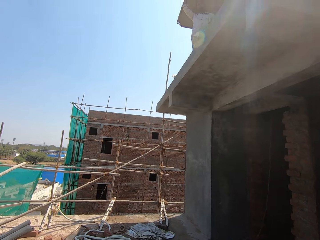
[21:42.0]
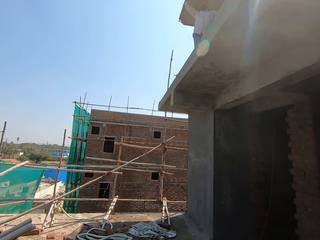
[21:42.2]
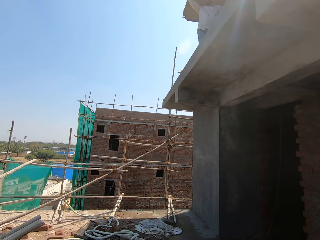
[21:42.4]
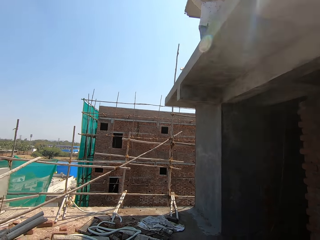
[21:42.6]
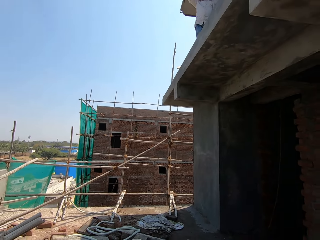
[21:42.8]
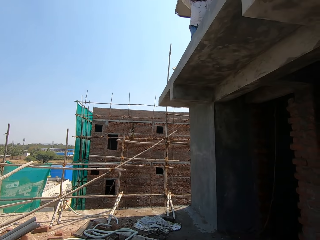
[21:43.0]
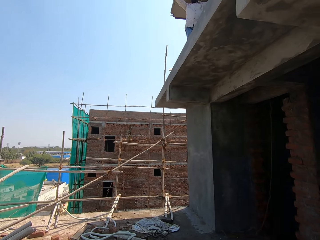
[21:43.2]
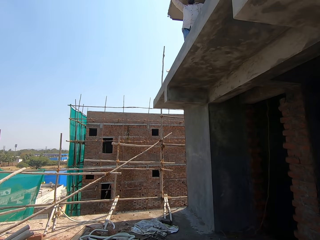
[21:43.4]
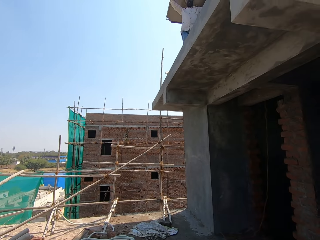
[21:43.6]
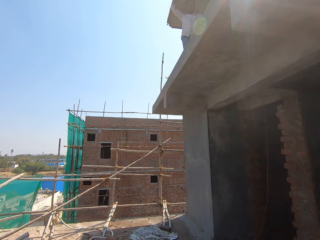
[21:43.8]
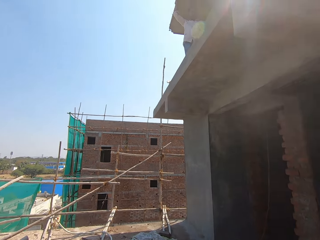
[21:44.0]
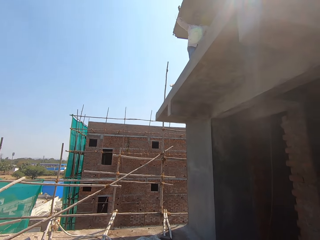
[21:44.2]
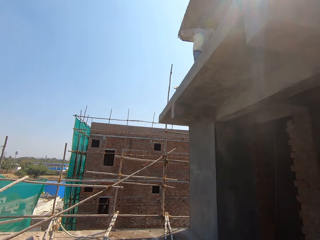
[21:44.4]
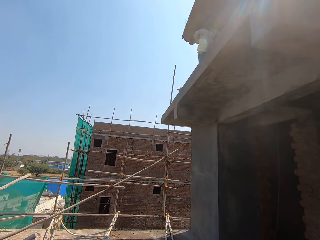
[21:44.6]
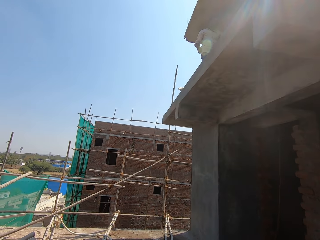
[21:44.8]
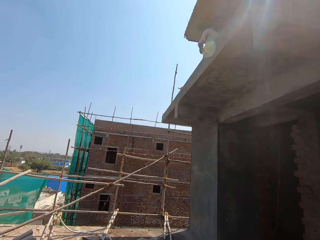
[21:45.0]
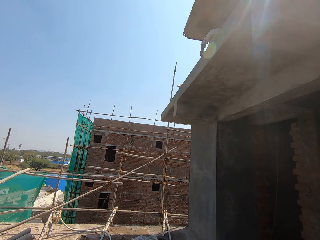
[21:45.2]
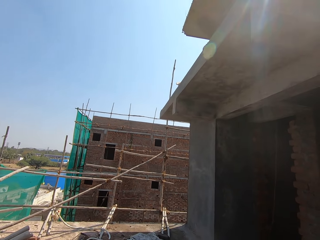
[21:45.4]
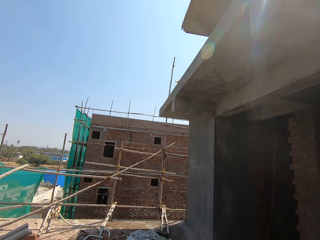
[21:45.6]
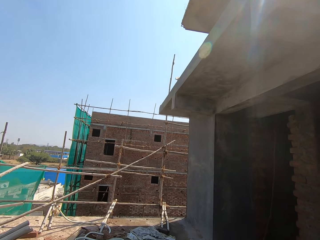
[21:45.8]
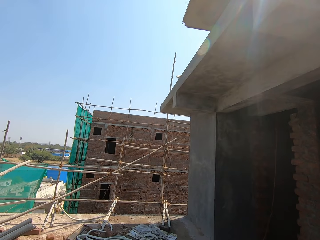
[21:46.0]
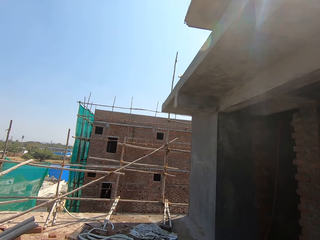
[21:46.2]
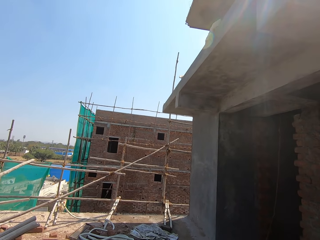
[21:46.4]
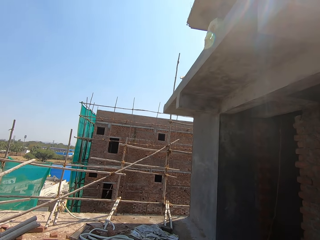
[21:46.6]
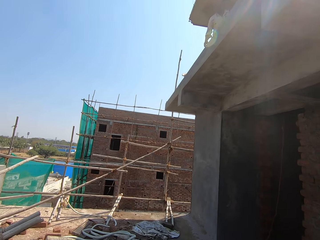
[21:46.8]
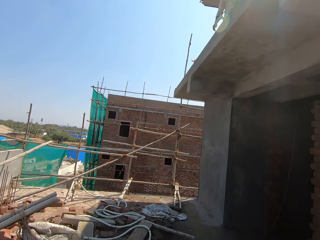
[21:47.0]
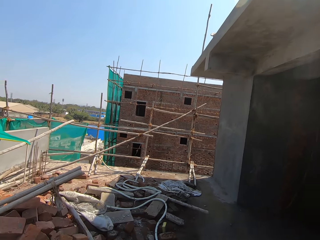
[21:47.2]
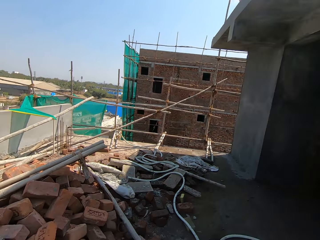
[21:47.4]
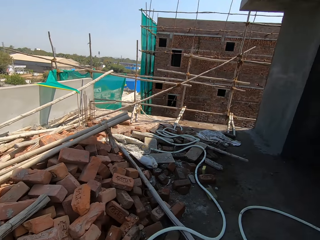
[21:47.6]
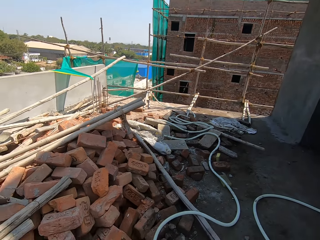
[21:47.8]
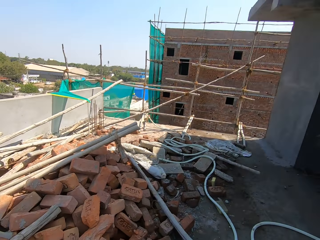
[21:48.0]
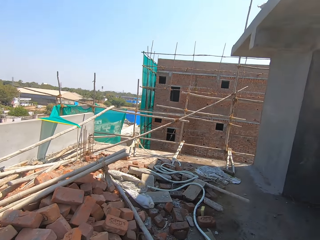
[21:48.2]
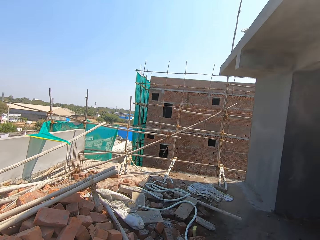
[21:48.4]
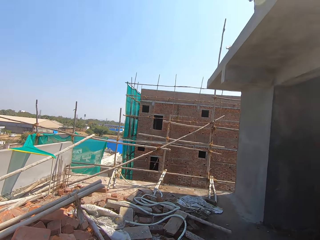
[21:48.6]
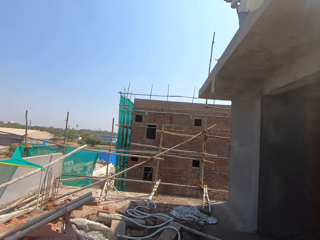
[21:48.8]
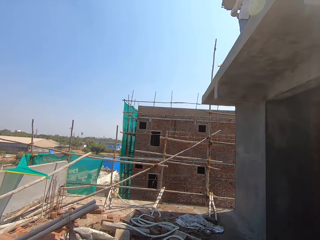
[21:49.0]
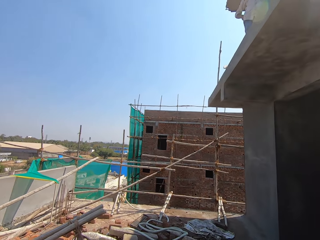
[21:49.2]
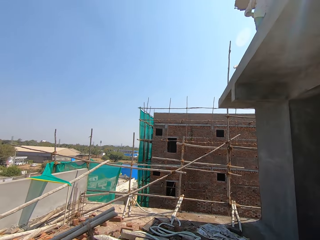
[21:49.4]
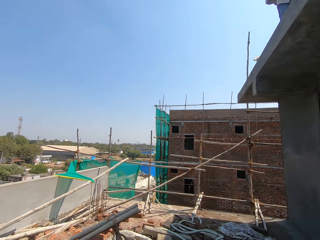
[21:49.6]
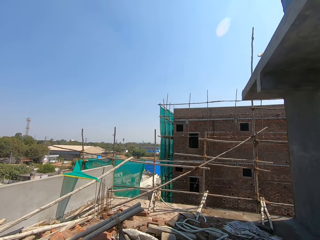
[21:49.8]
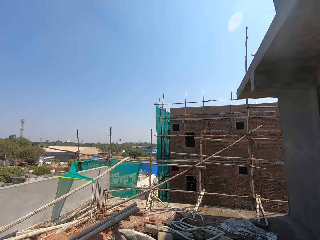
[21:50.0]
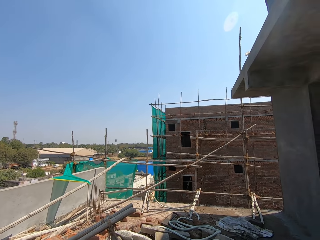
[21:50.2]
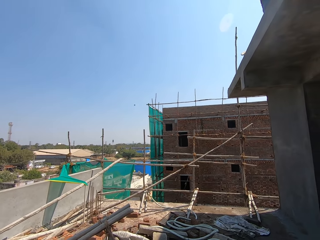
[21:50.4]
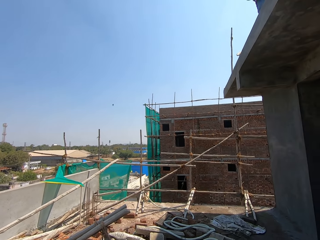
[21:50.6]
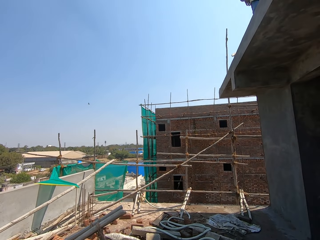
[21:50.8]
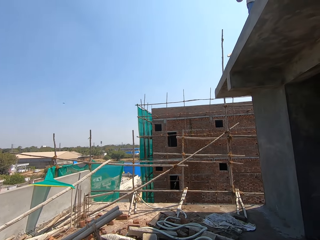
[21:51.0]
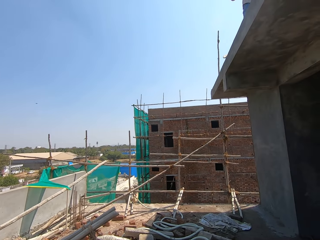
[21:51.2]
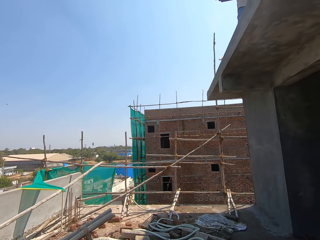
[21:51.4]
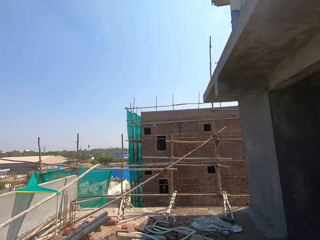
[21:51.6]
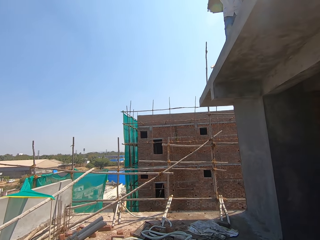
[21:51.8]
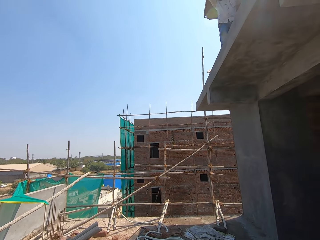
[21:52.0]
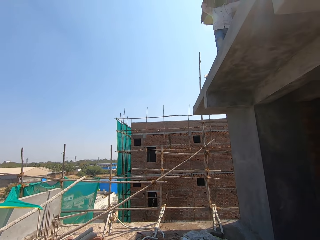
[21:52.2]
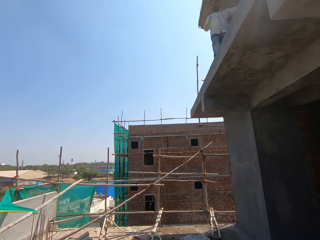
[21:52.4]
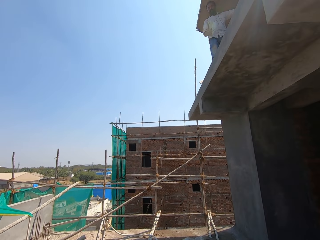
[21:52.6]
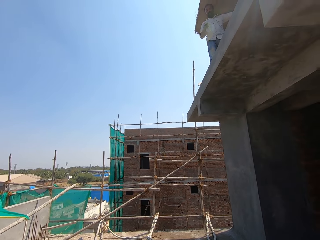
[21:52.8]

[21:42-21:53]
The camera wearer looks around the building. They look around.

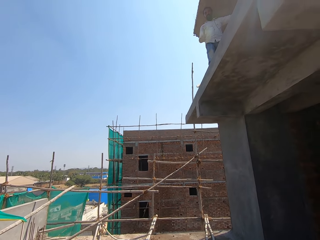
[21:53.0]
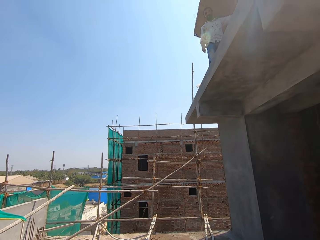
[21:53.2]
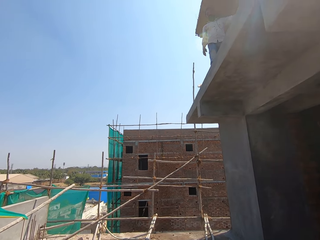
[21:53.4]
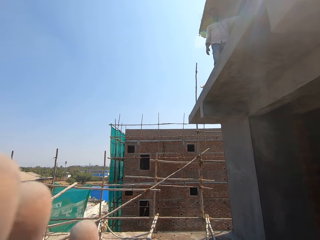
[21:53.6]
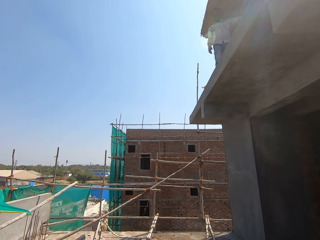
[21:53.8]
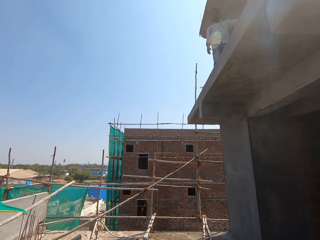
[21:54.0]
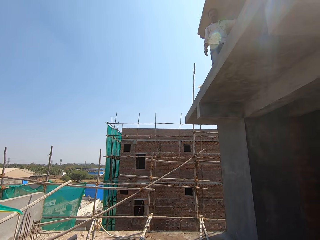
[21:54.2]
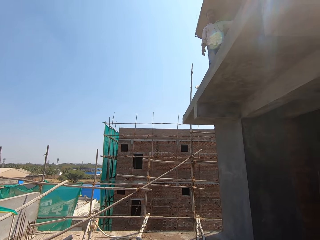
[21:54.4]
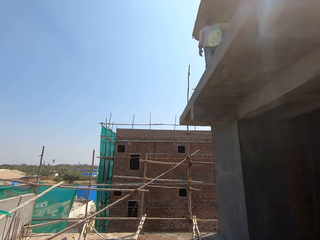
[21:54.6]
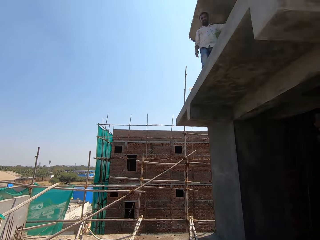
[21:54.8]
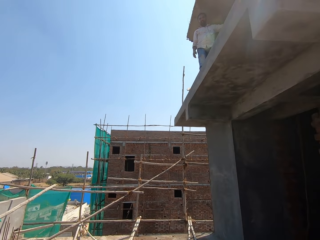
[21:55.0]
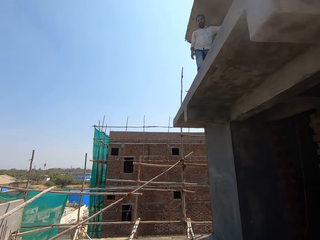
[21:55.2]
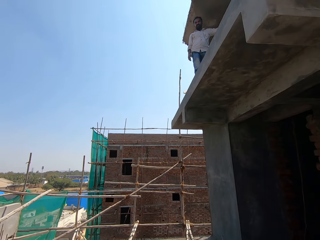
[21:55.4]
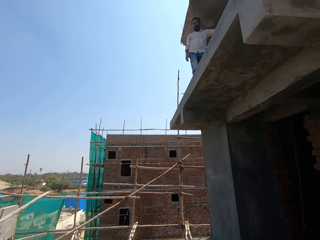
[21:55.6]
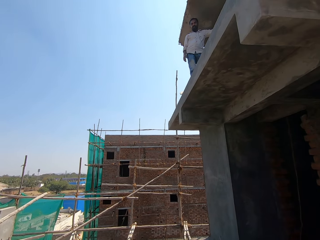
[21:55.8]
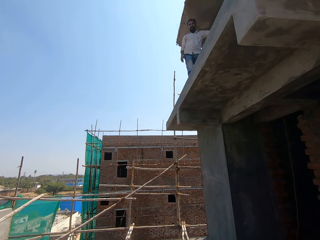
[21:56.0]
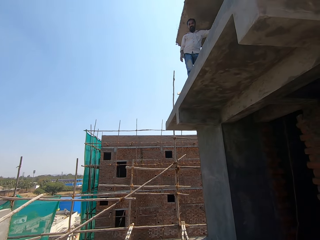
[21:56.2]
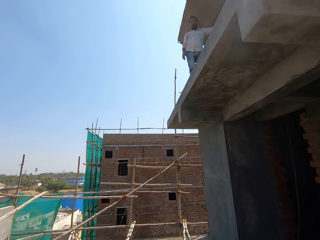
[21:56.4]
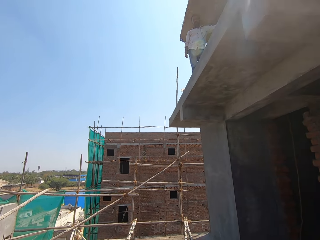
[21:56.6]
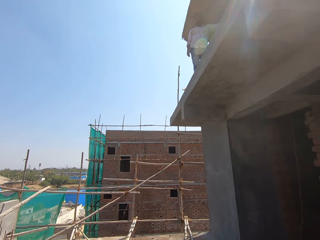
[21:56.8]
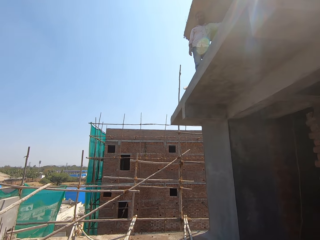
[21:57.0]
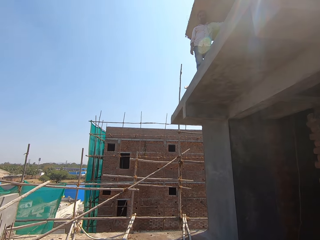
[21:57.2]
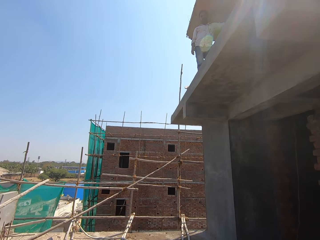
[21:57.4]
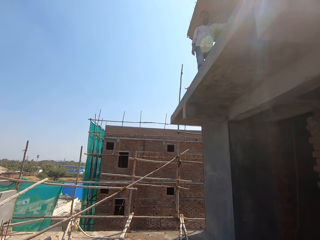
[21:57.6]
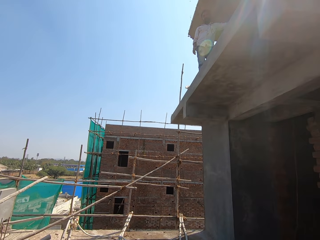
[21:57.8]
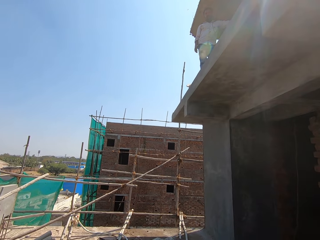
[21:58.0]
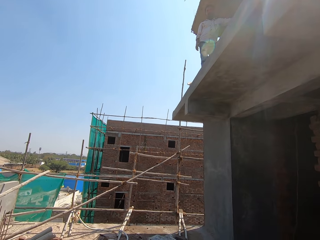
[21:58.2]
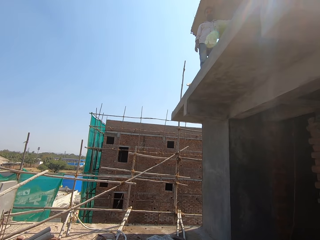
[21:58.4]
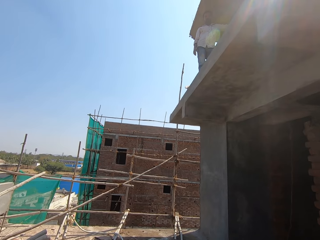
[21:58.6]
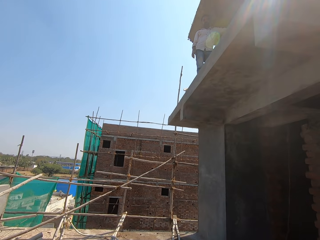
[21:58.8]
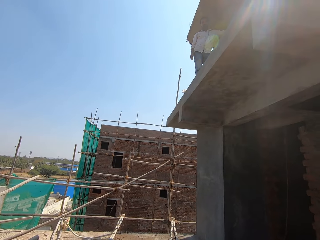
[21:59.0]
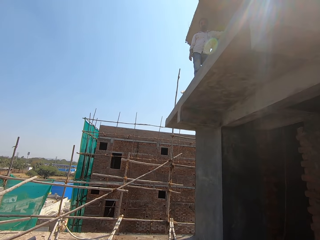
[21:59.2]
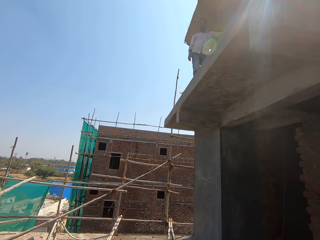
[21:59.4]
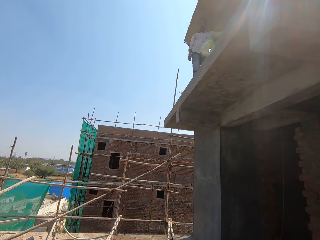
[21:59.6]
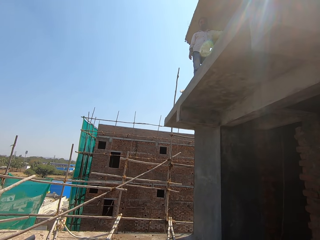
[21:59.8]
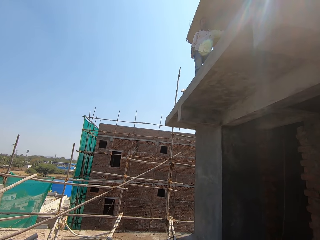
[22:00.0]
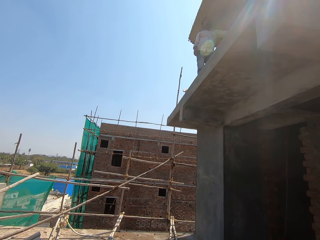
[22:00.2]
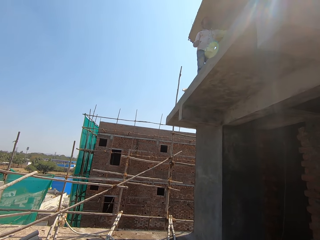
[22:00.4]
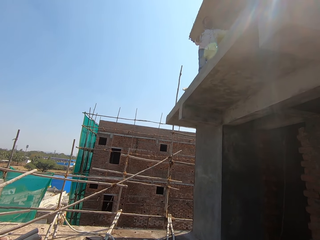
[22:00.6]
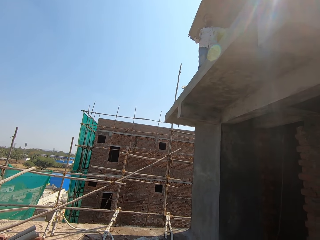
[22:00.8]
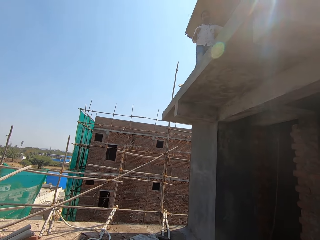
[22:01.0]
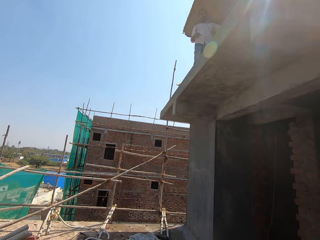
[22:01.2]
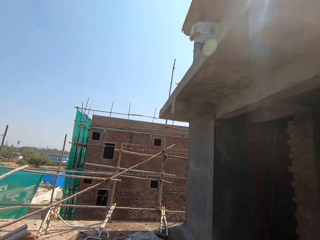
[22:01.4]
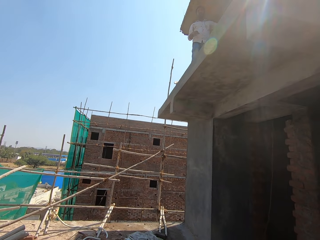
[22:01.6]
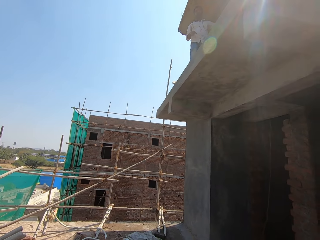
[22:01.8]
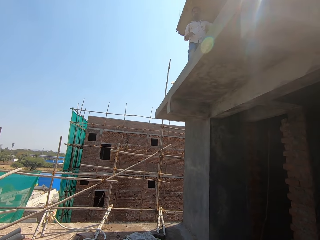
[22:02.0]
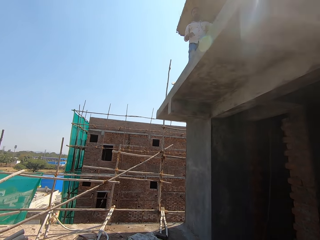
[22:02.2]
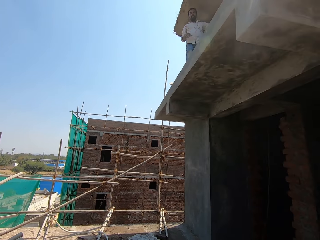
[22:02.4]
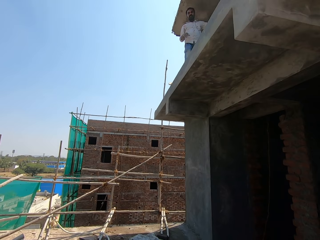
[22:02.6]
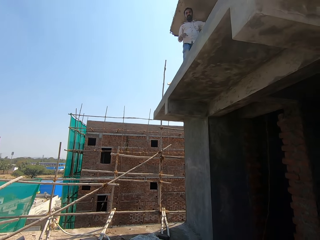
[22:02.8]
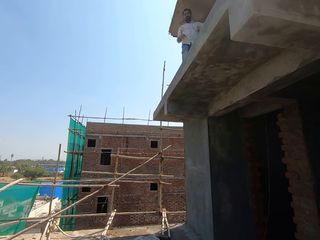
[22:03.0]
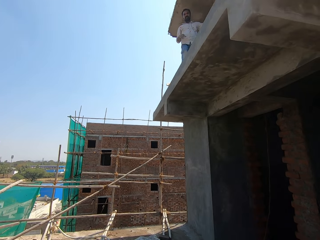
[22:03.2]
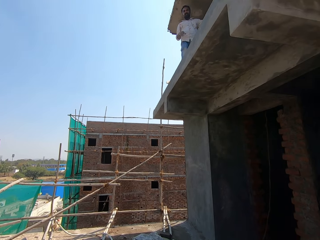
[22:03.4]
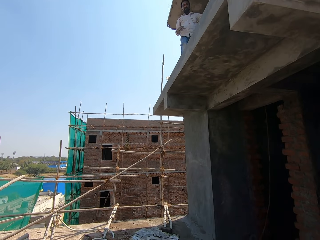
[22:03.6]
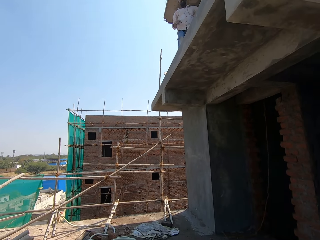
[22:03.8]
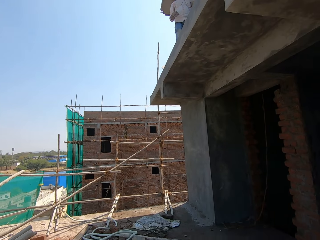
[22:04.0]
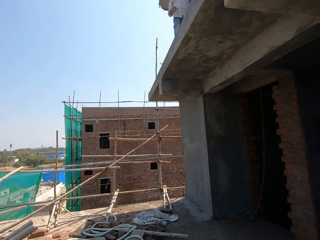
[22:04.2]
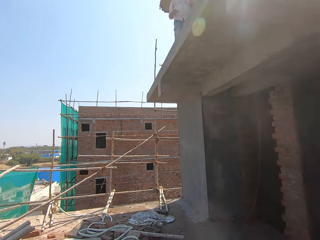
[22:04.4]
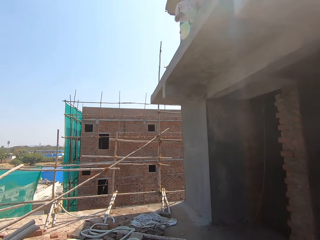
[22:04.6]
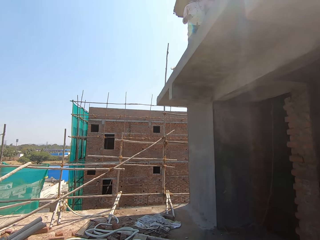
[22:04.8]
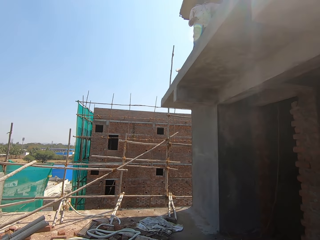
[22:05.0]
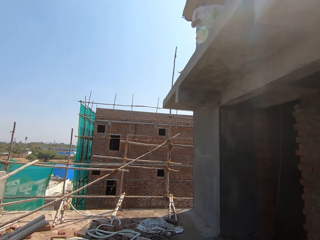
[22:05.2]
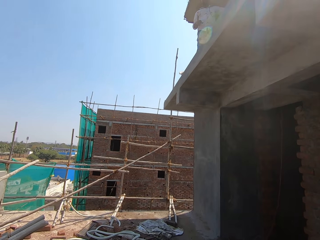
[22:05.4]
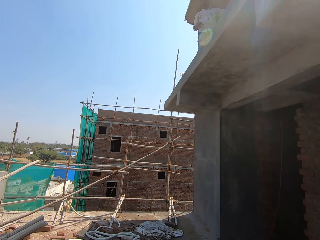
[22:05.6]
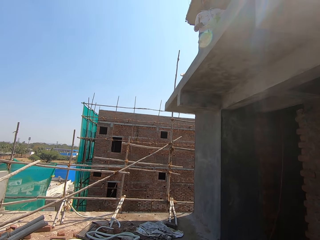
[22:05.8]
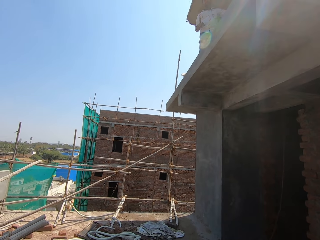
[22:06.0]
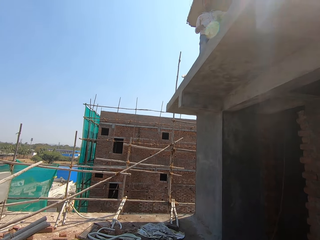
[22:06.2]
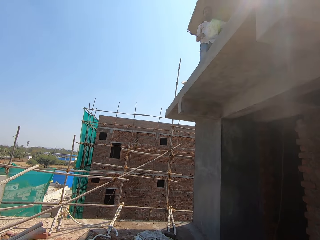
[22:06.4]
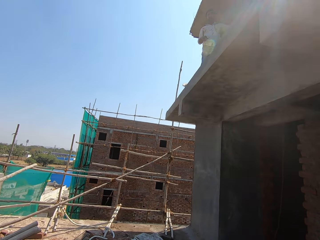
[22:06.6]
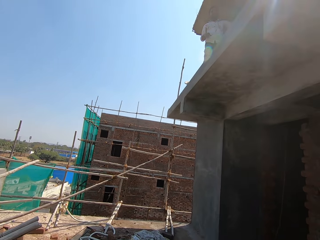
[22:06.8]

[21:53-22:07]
The camera wearer talks with a person. They look at the person.
